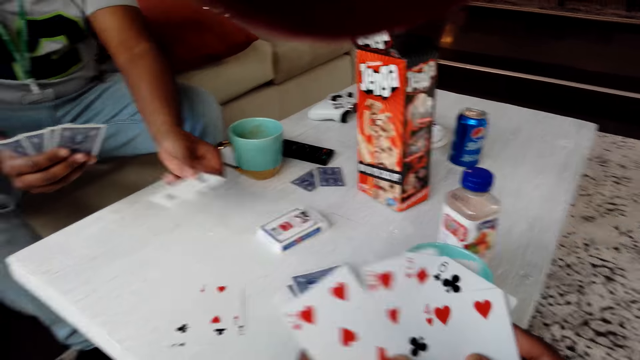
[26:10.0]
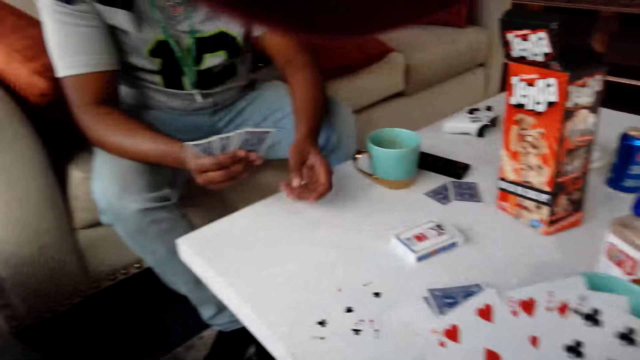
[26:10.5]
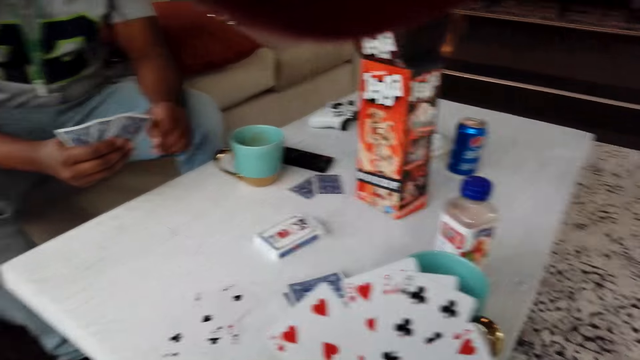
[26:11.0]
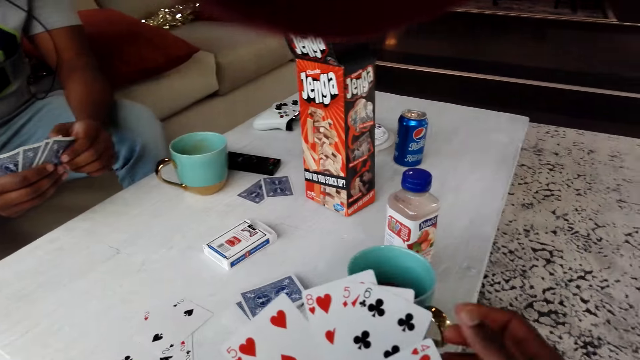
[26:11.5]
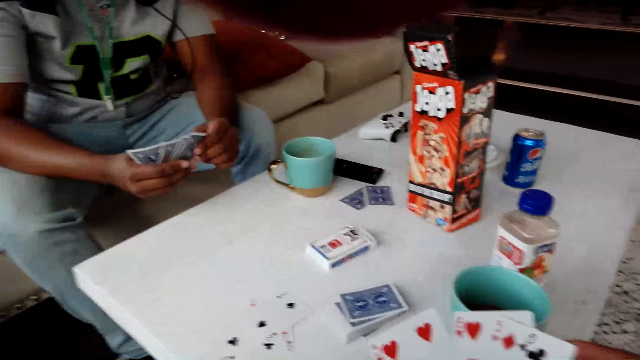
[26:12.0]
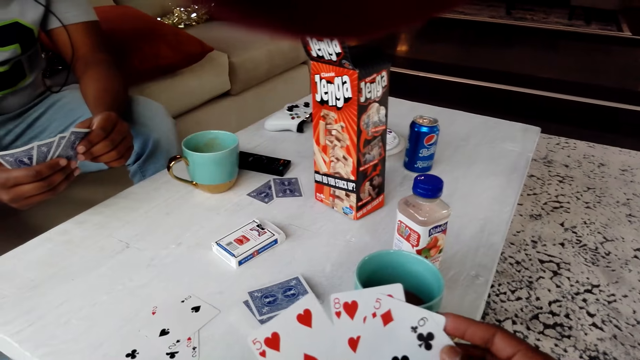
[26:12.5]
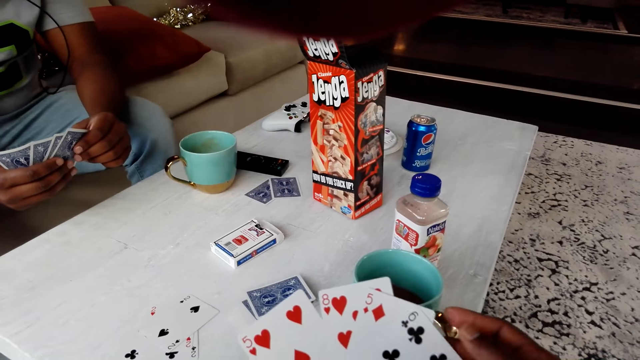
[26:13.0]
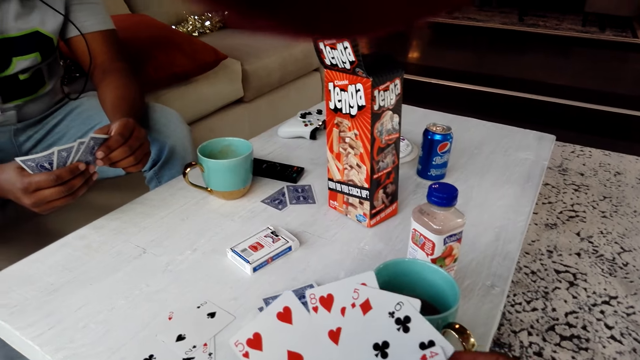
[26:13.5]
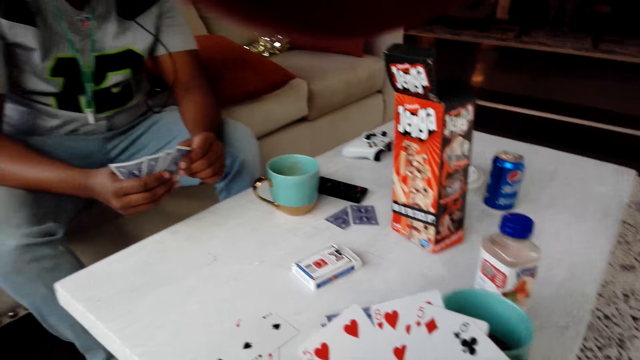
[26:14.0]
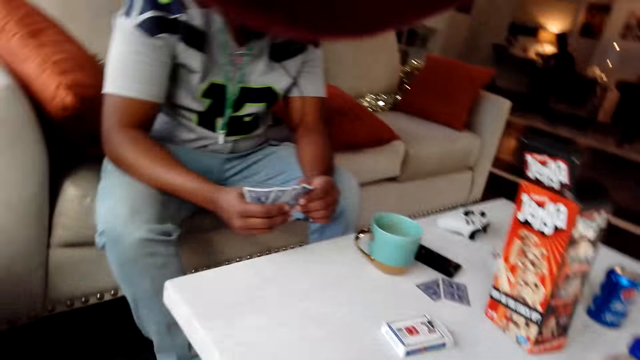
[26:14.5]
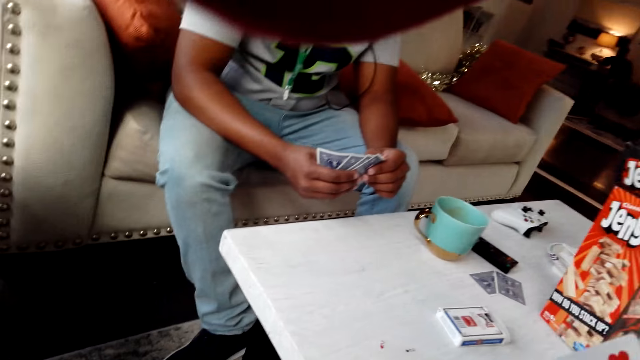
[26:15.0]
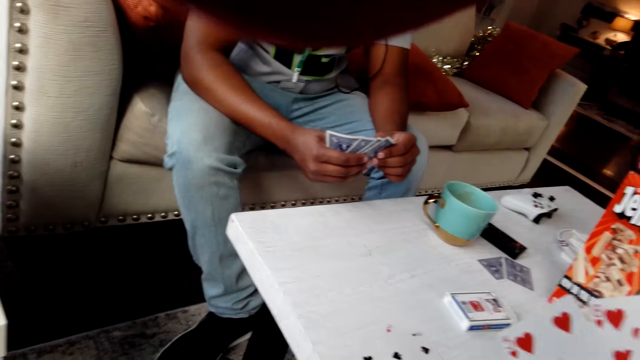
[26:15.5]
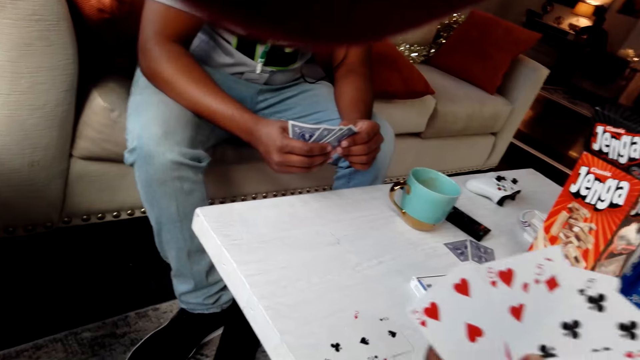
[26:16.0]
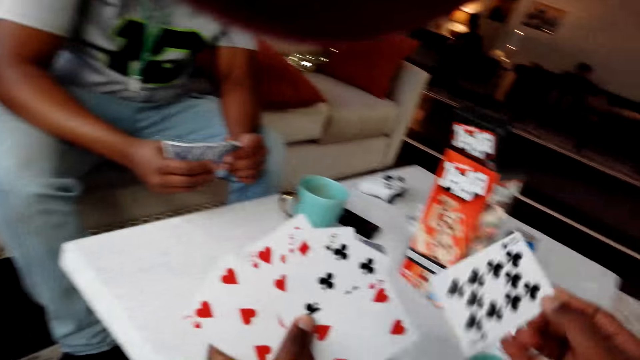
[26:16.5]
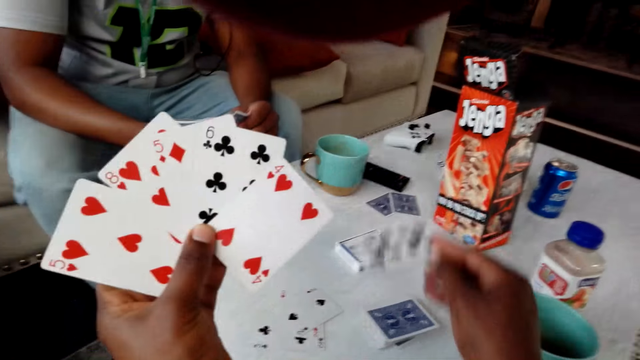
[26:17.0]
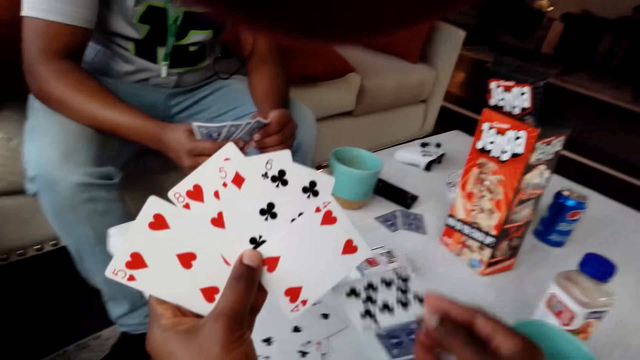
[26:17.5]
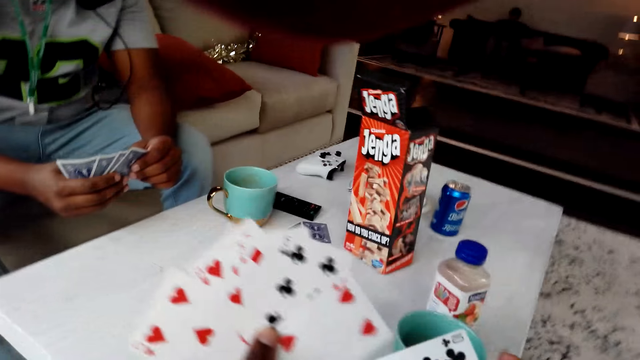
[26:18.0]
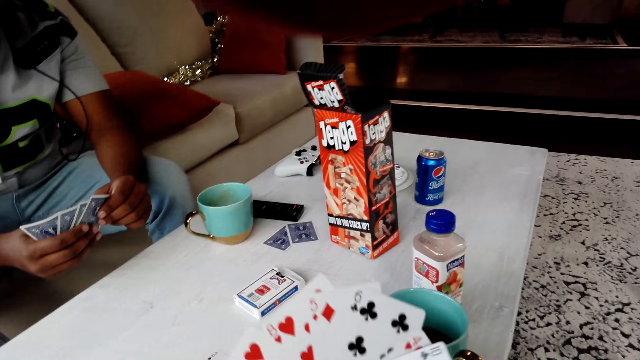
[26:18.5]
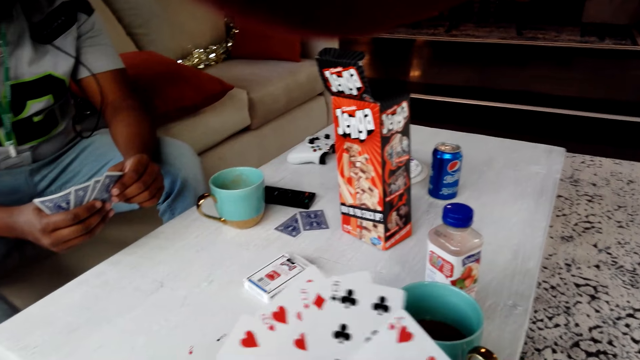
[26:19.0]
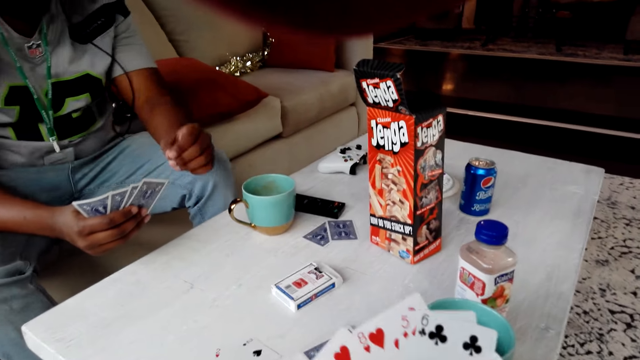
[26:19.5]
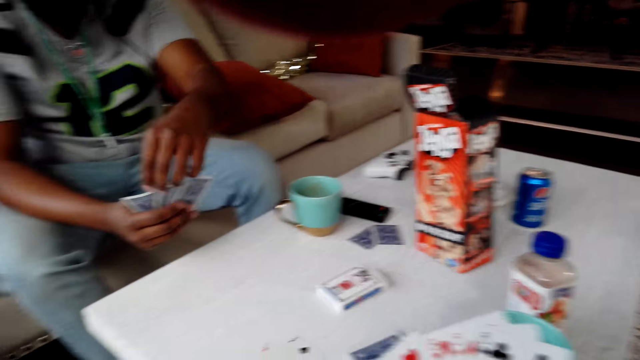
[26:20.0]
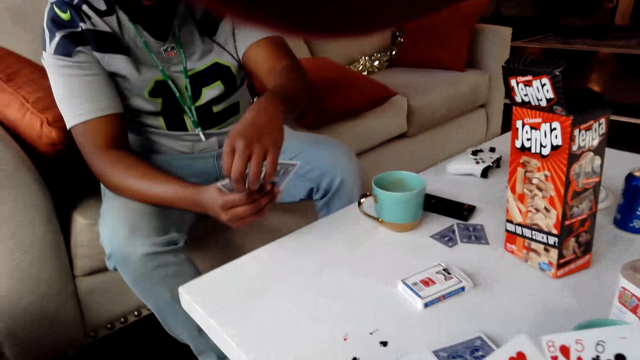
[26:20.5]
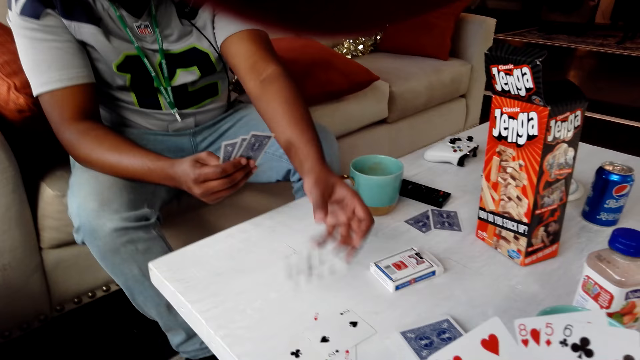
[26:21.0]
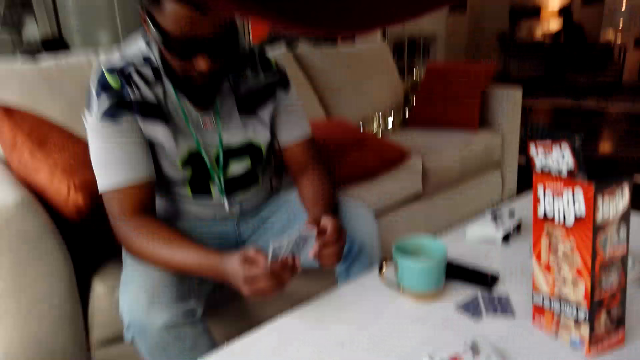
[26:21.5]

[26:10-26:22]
A man places the playing cards on the table. The camera wearer lifts a card.

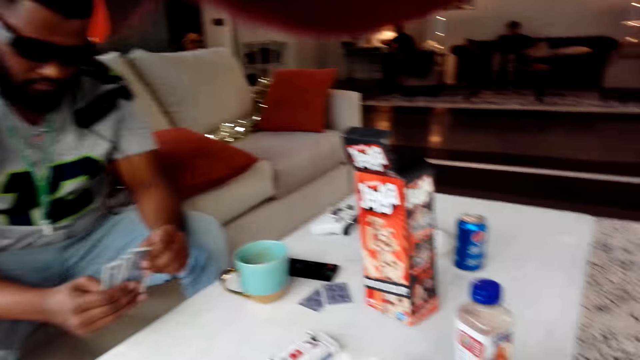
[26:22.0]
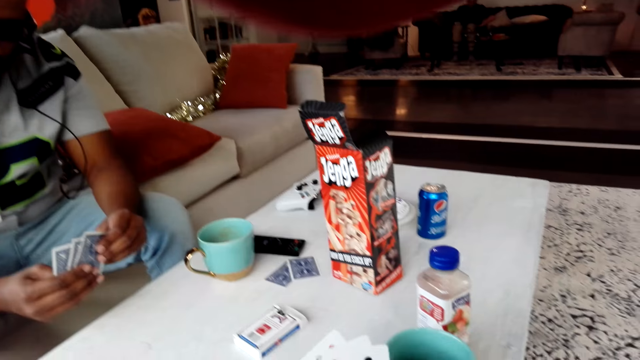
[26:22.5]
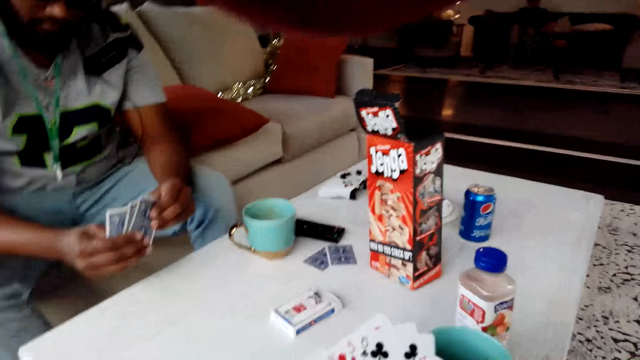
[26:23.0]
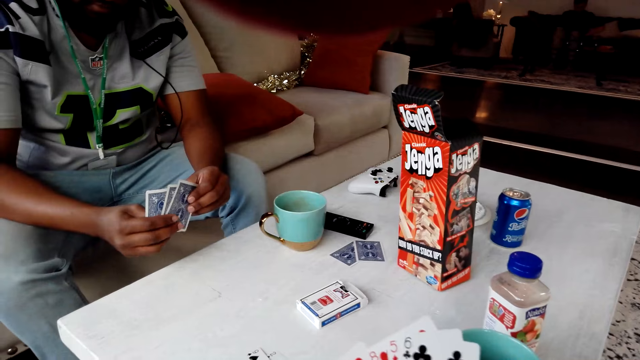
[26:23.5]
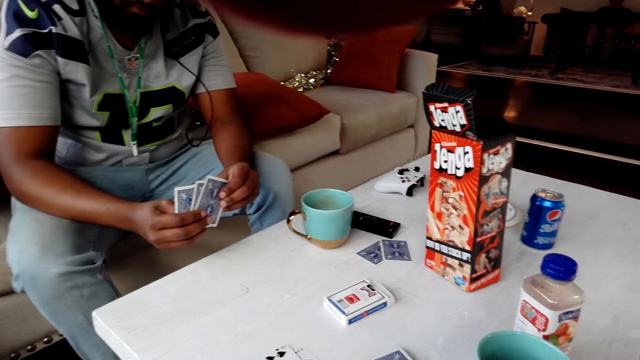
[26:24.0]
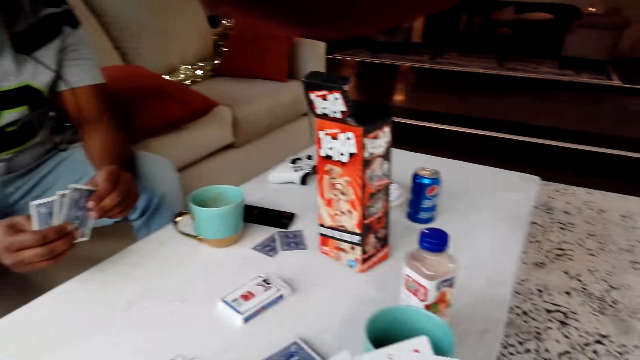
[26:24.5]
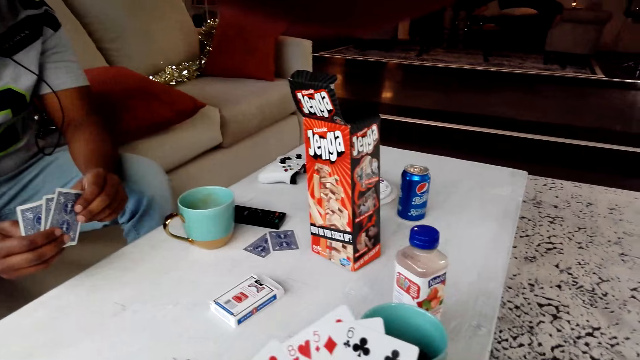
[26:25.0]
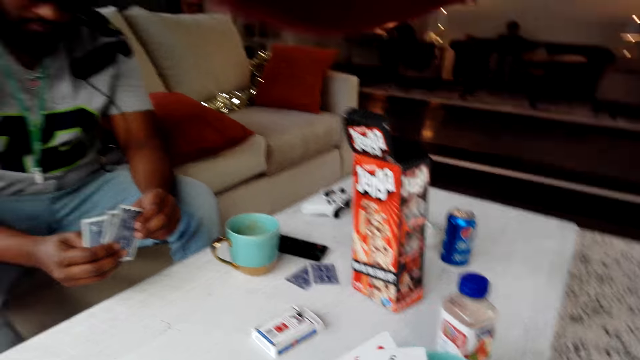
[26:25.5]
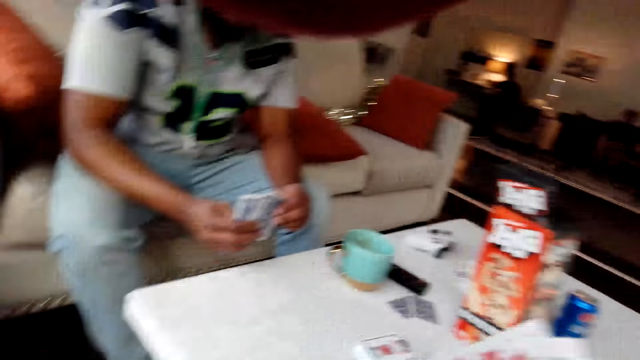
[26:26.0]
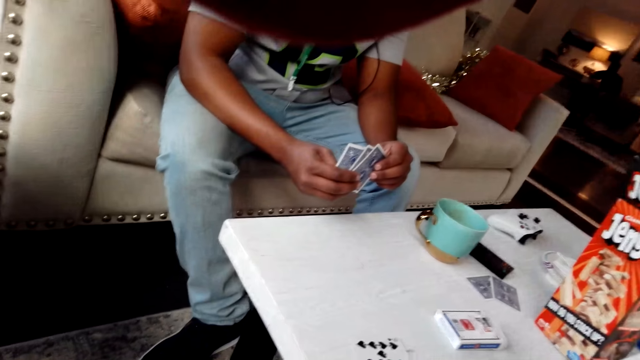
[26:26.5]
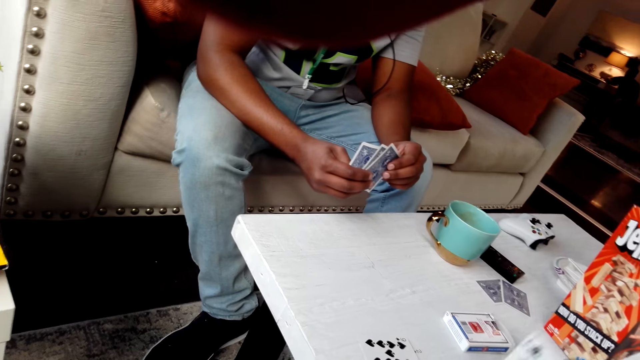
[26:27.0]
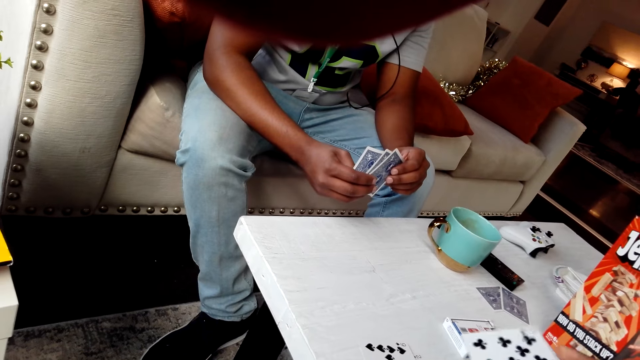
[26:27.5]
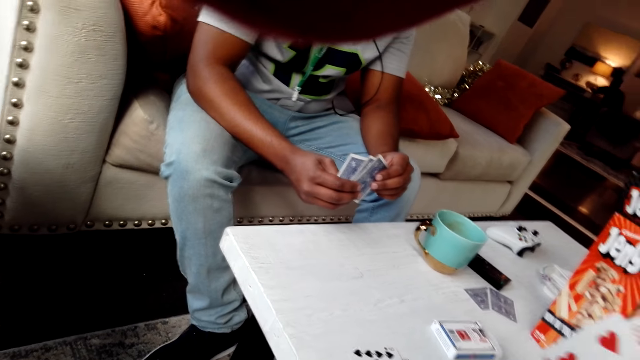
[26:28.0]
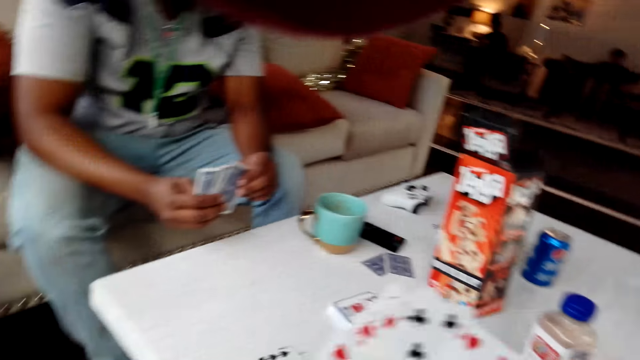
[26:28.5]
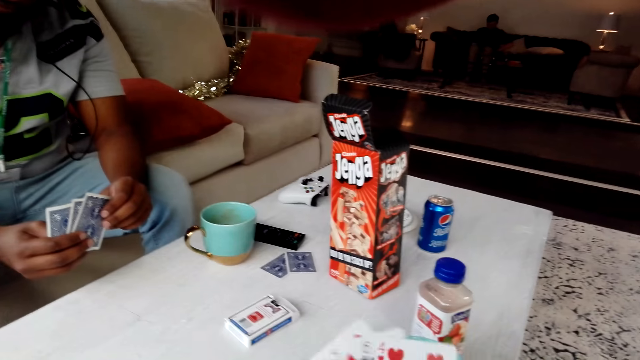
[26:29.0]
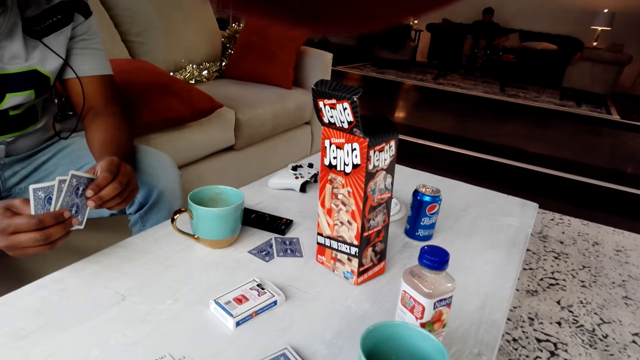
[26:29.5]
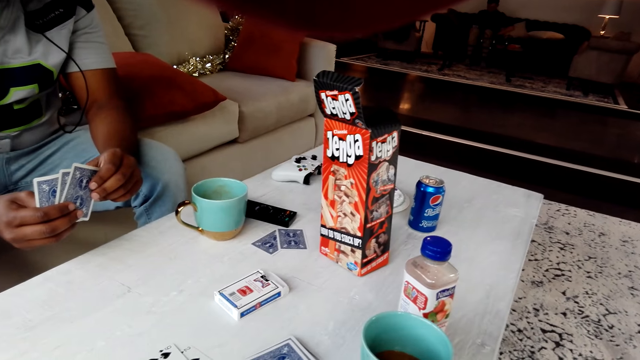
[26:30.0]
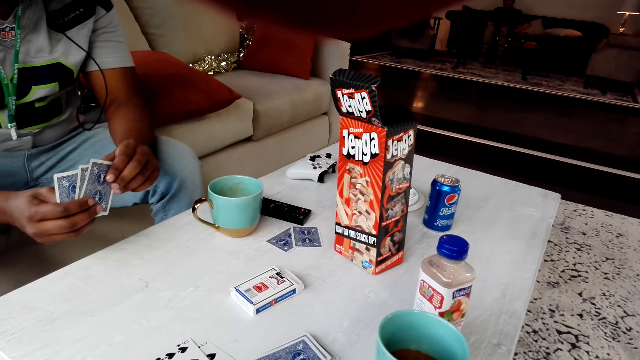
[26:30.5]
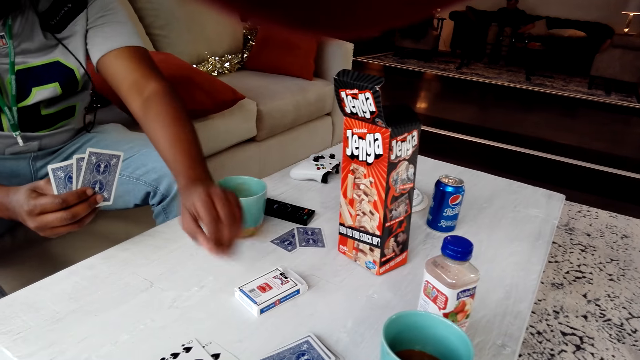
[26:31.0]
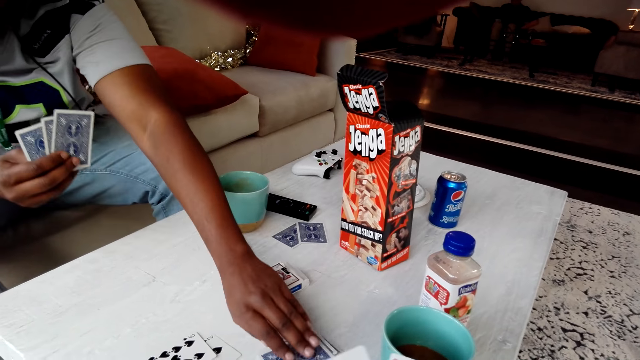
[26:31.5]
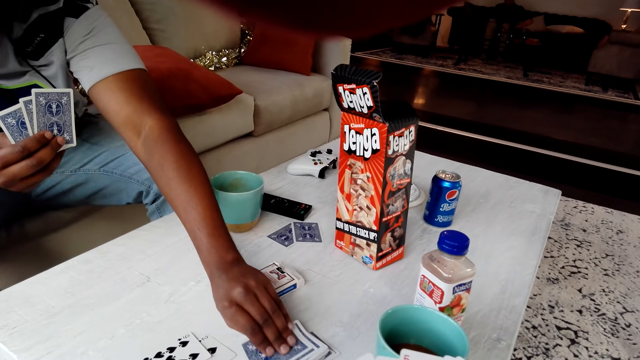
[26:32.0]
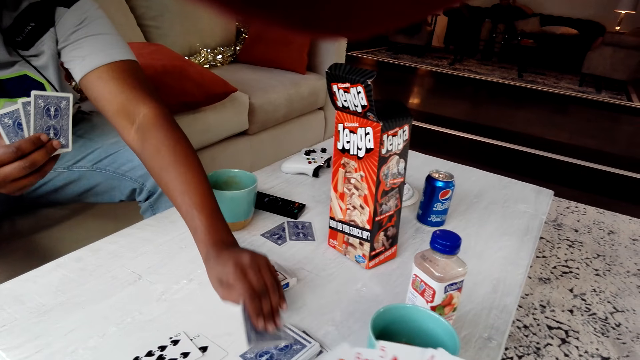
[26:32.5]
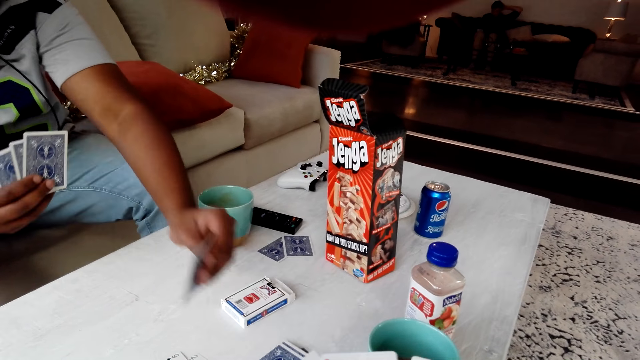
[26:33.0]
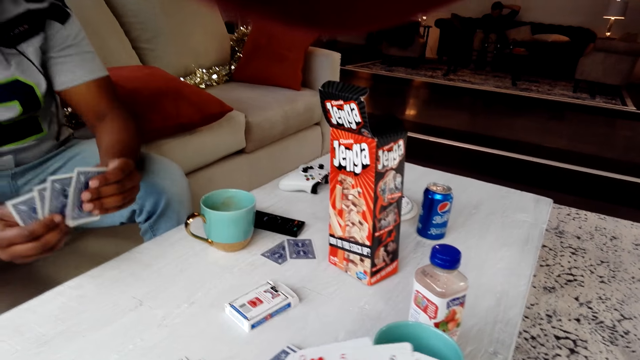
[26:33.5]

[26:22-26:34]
A man picks up the playing cards from the table.
